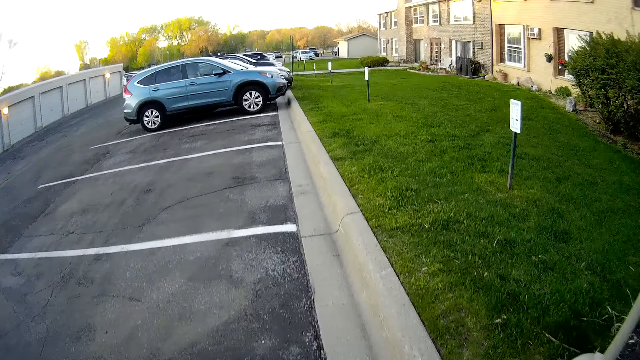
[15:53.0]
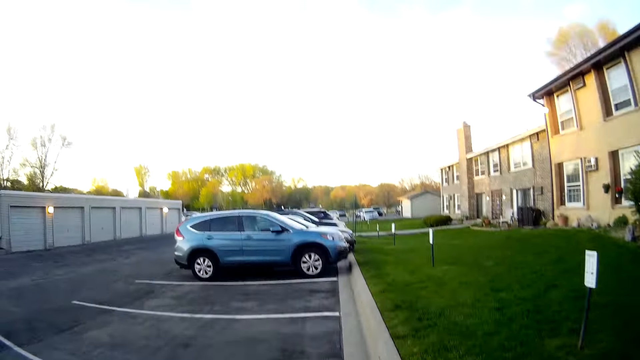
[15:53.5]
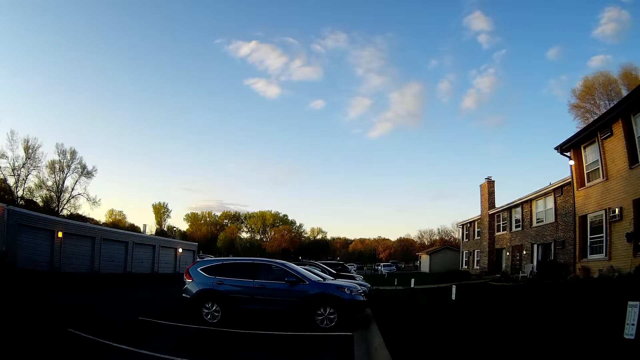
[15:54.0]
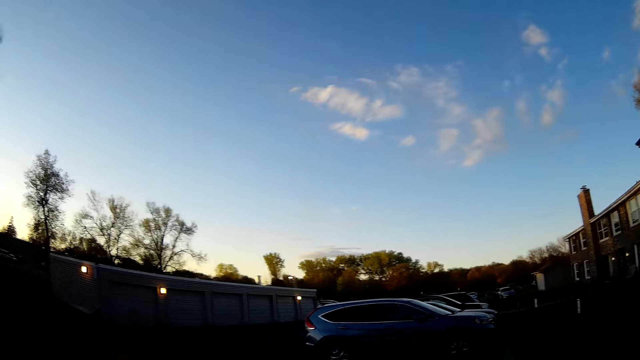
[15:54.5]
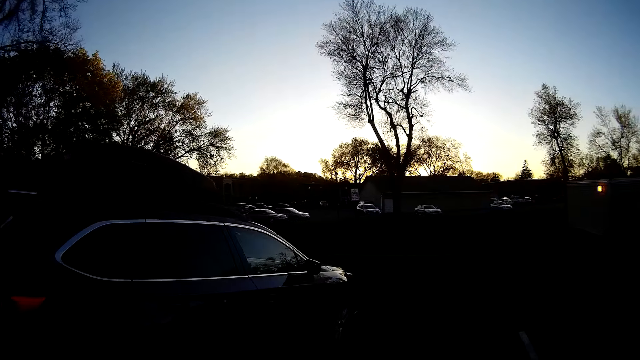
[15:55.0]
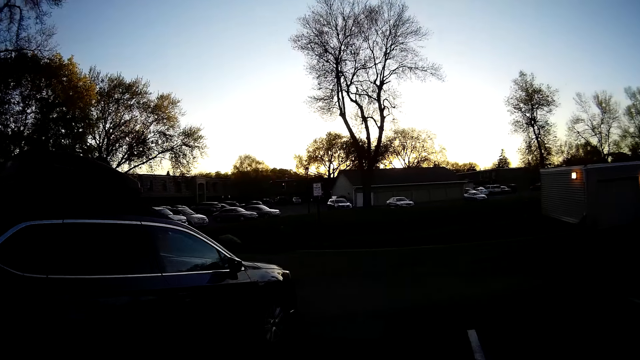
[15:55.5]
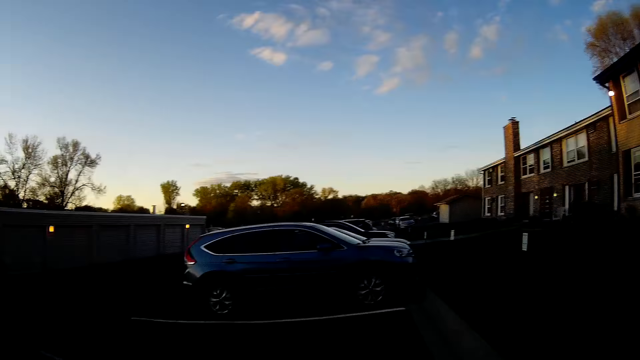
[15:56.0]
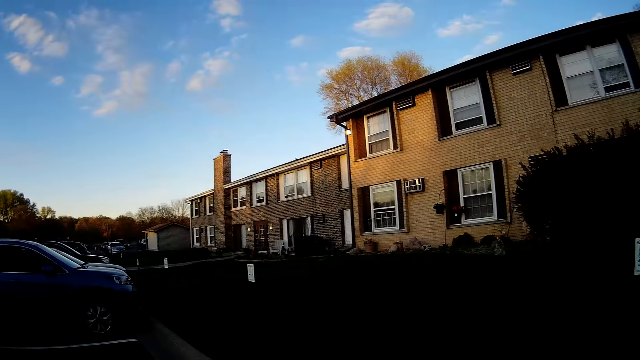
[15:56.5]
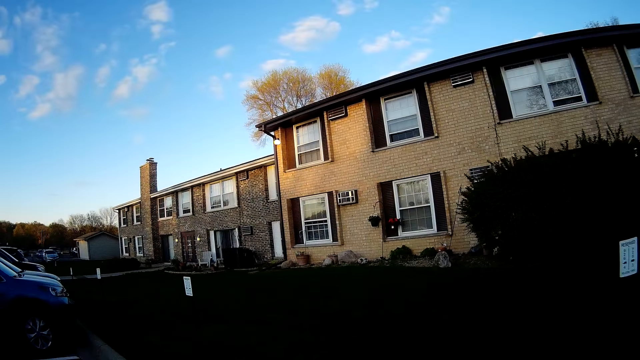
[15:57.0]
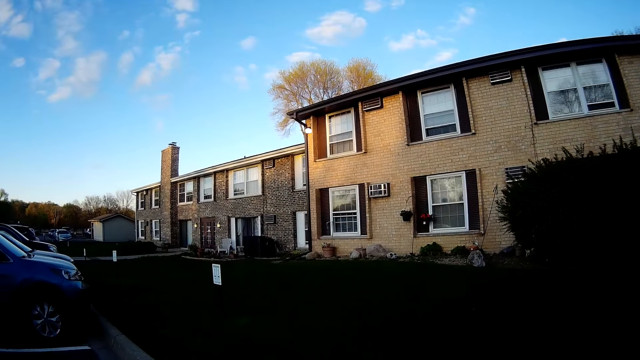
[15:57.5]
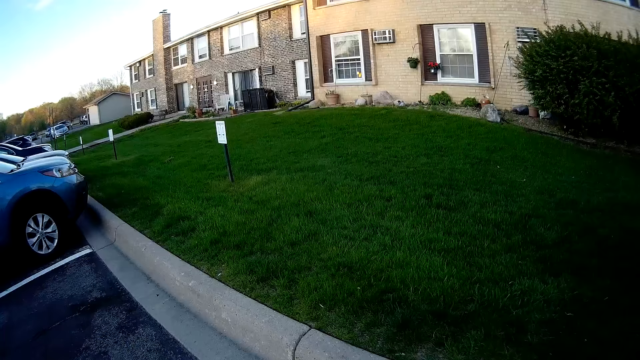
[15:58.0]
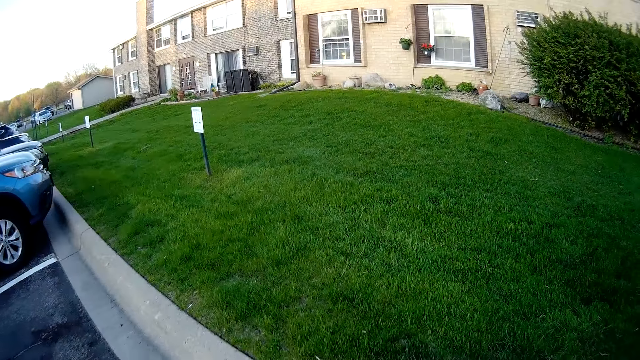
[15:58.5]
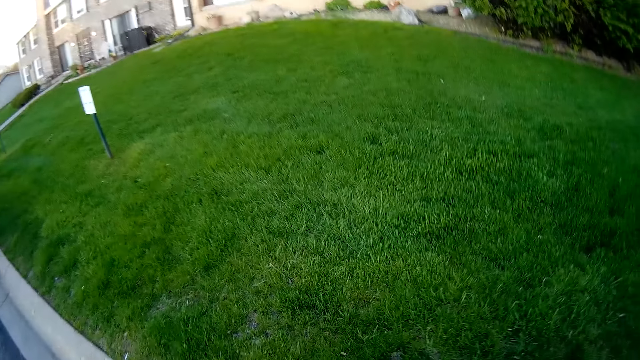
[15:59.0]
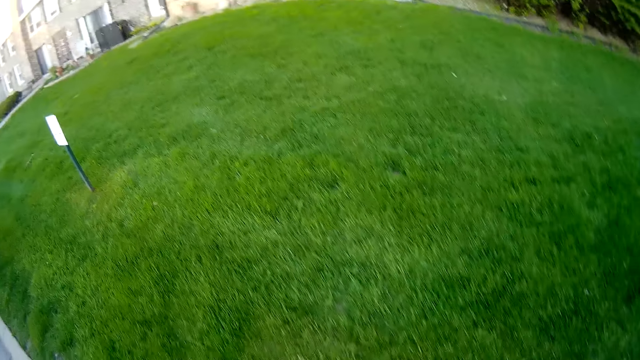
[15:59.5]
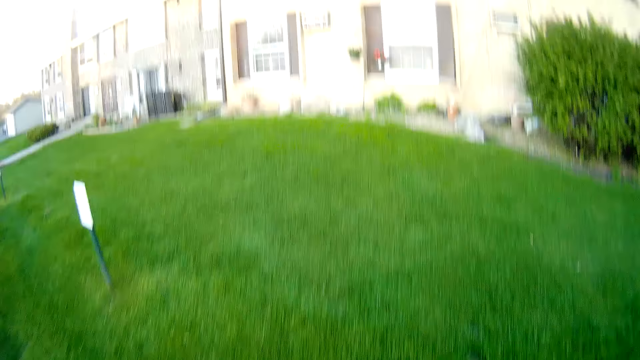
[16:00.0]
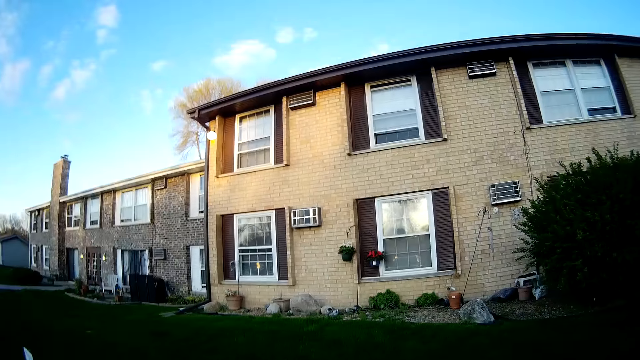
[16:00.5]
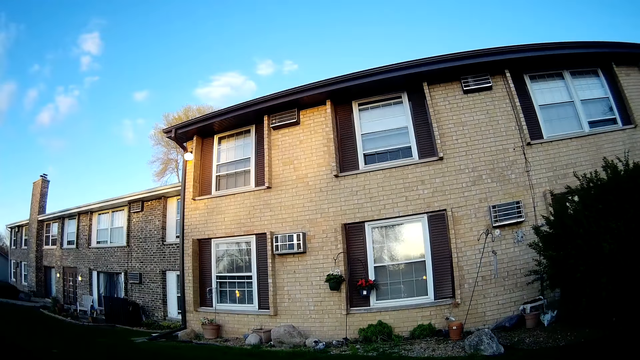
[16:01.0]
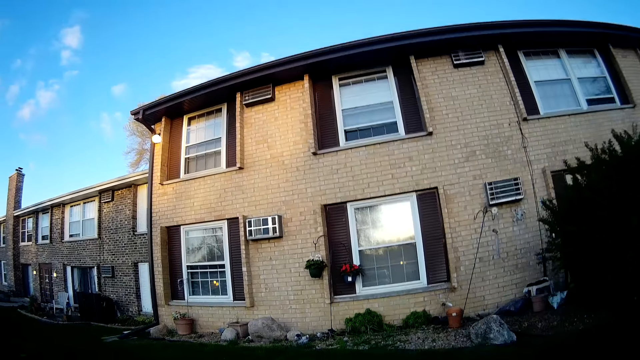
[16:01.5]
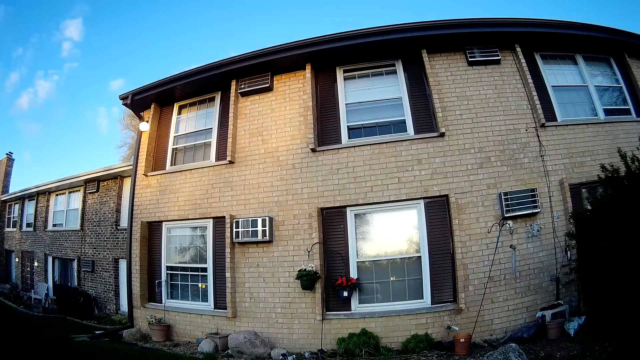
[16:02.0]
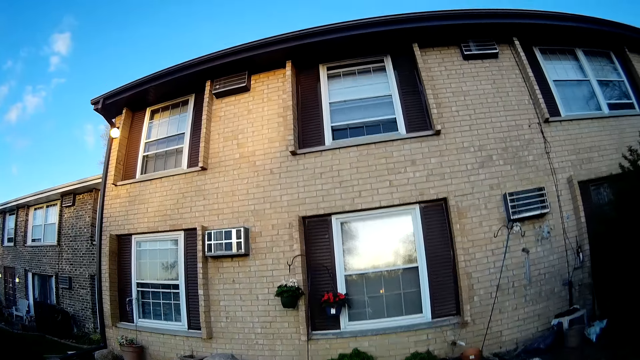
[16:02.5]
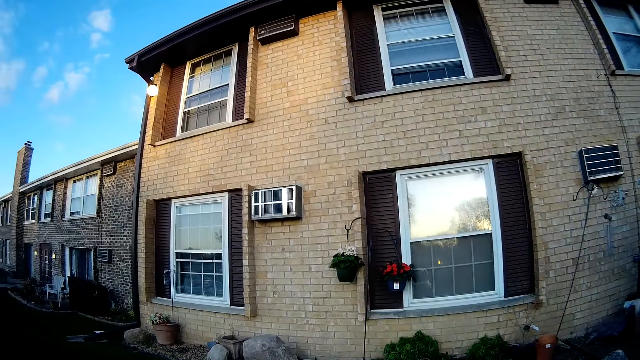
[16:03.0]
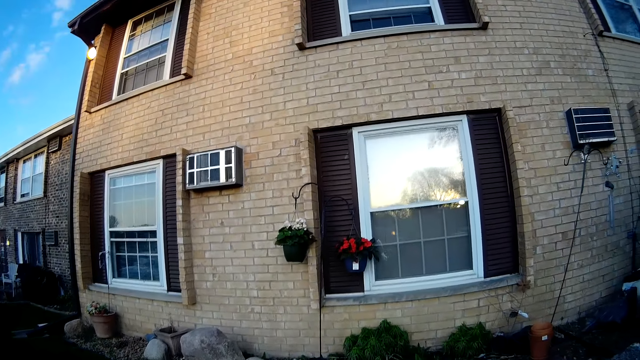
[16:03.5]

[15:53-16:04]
The camera wearer walks to a window. They look towards the flower pots.

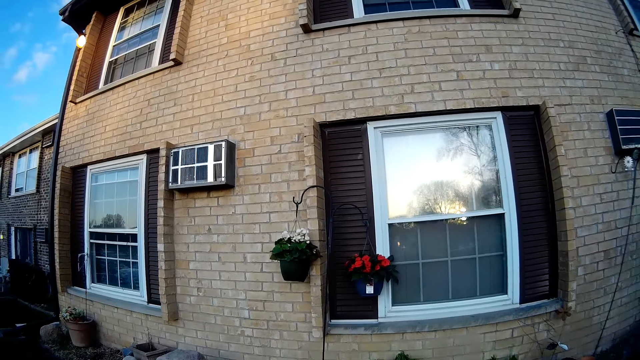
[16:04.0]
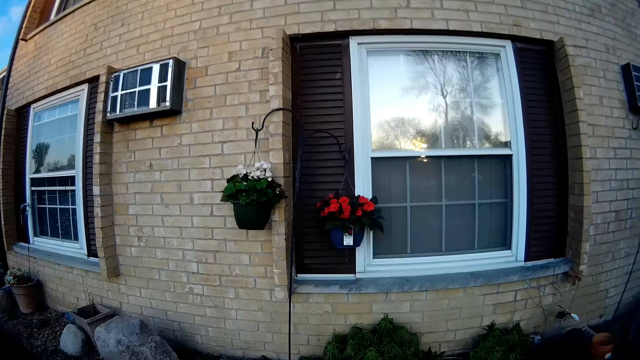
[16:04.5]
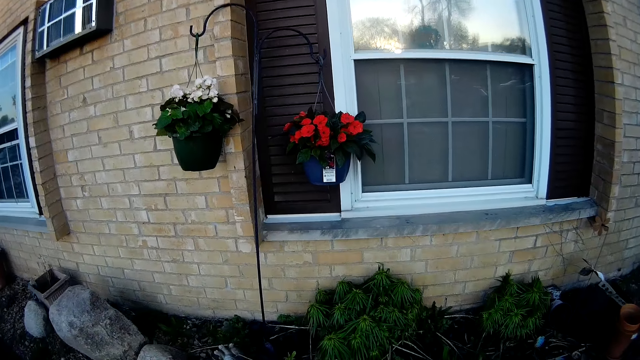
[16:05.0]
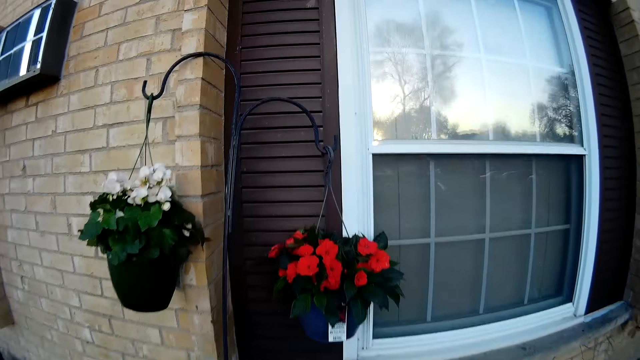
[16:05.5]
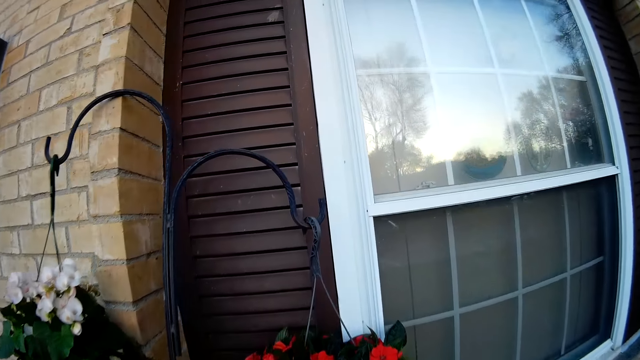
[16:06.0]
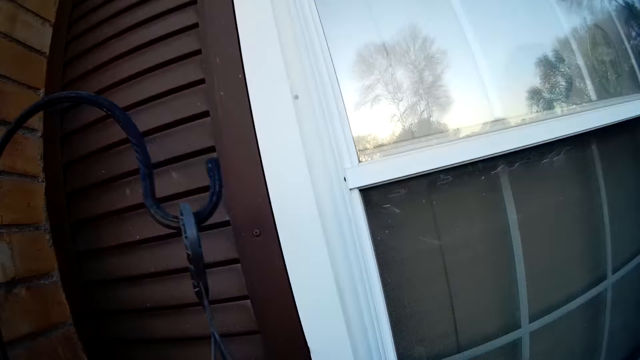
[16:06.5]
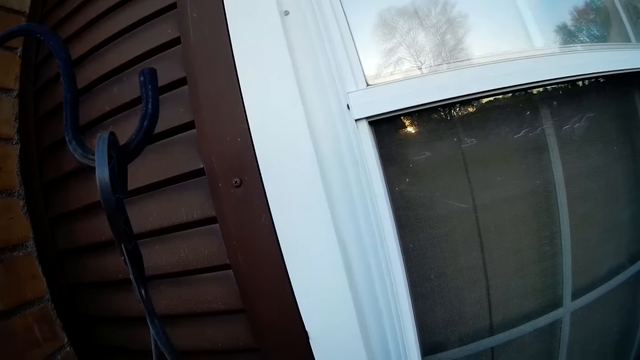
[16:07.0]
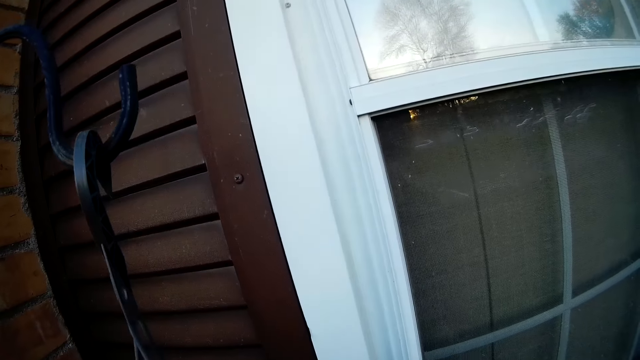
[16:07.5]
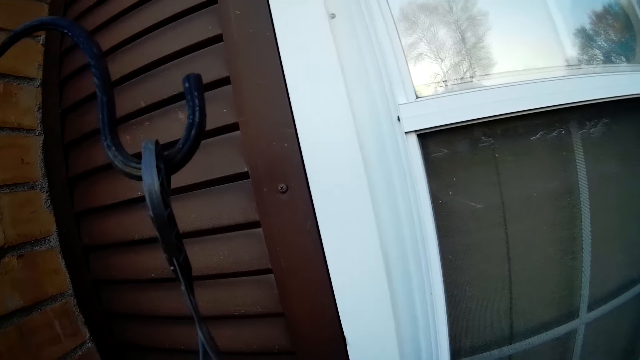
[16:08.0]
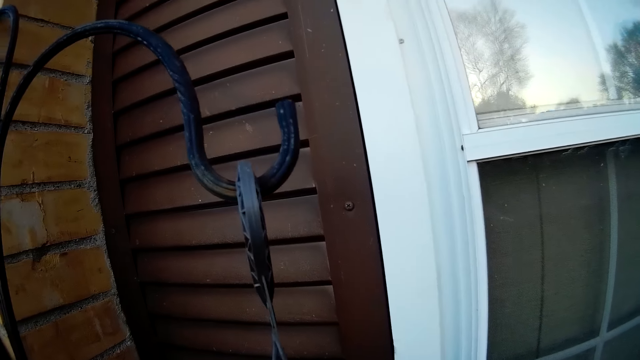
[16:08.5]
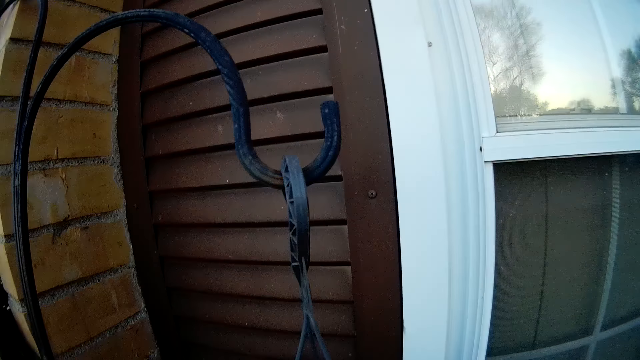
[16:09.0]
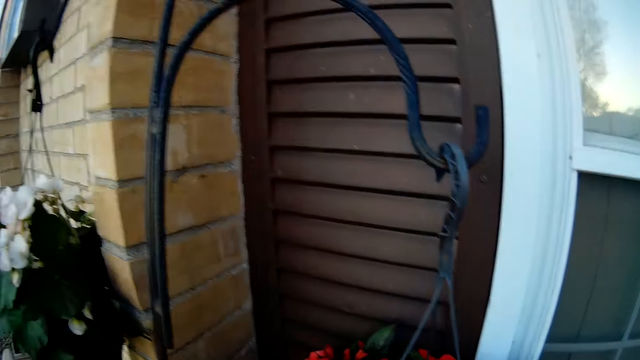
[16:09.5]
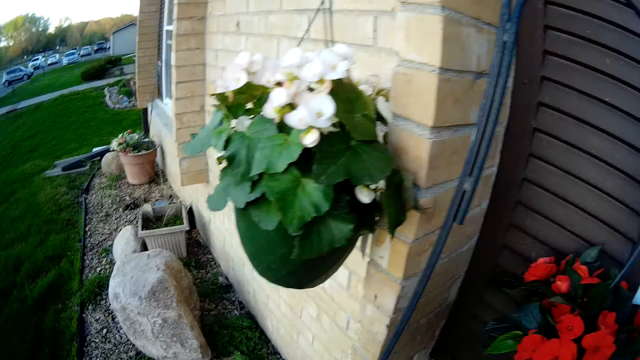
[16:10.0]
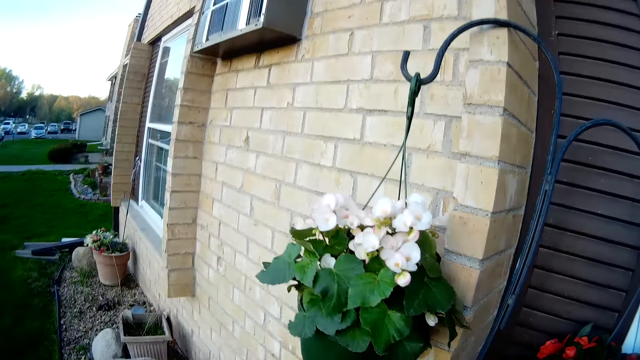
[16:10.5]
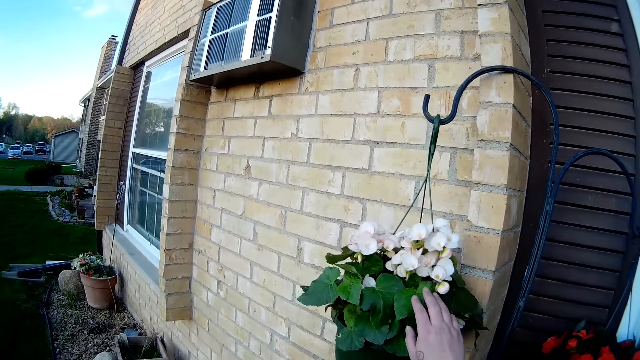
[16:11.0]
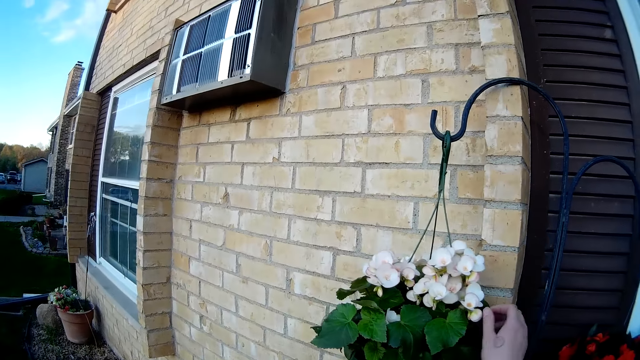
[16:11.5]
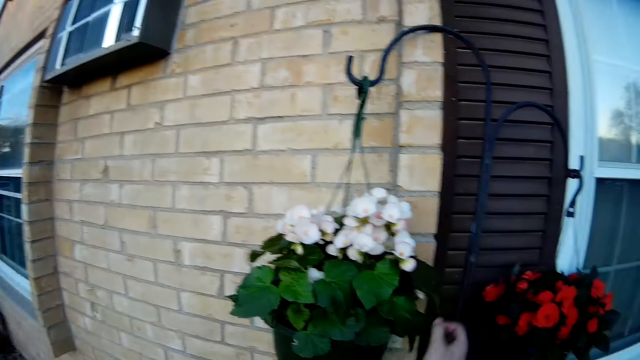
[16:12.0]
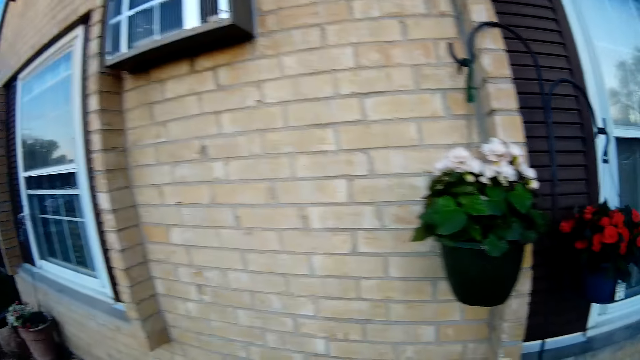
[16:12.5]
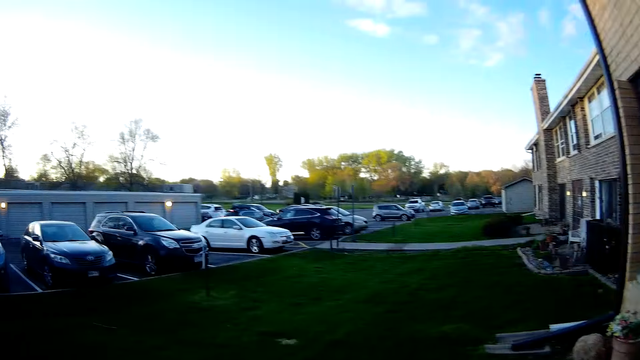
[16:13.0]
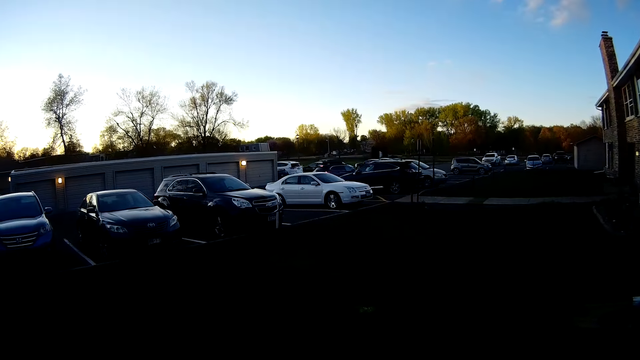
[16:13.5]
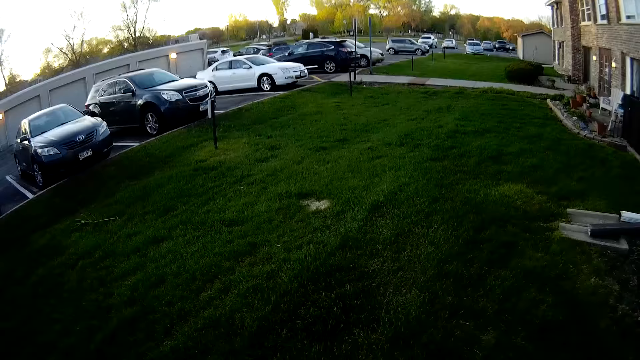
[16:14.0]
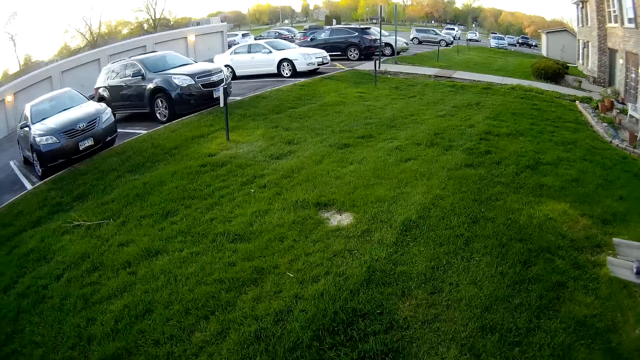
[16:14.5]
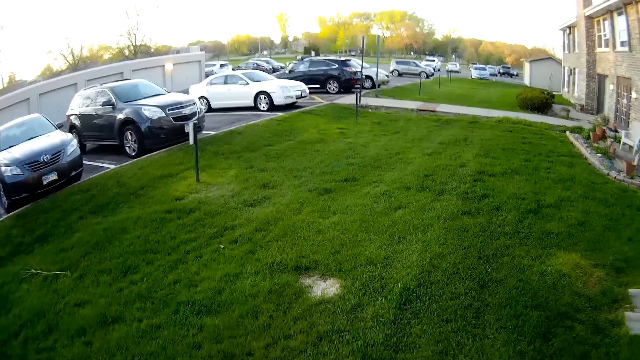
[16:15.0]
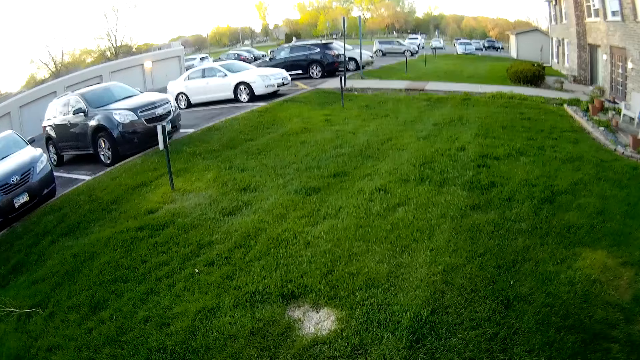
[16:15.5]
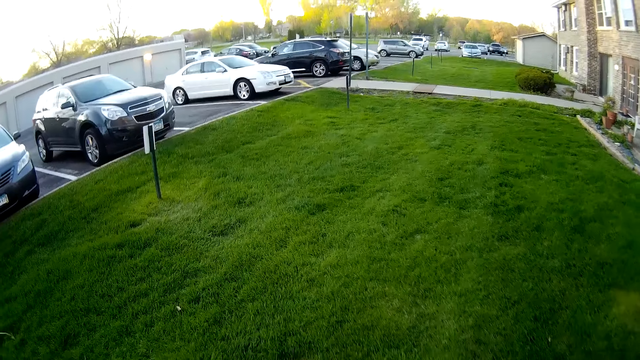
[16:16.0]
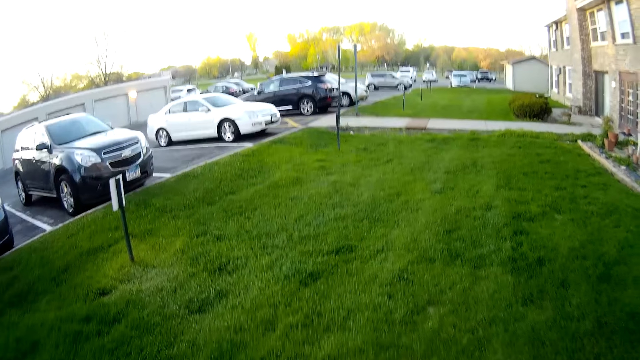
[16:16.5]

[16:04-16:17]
The camera wearer touches flowers. She touches a plant with her right hand. She walks to the door. She walks towards the pavement.
